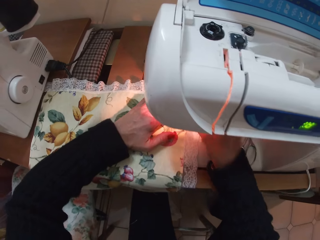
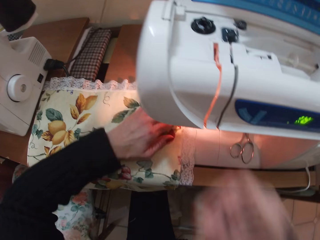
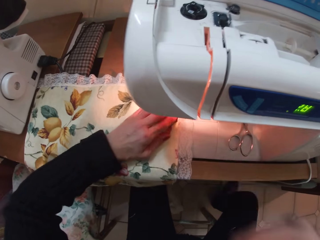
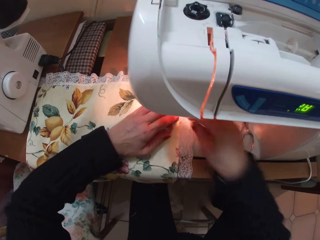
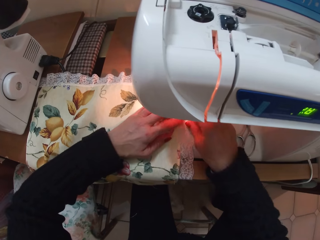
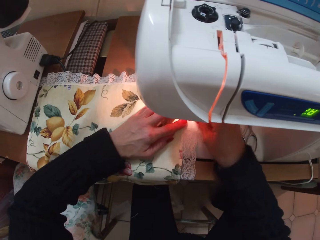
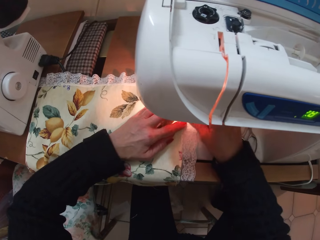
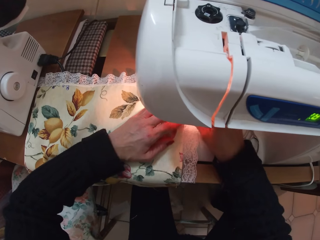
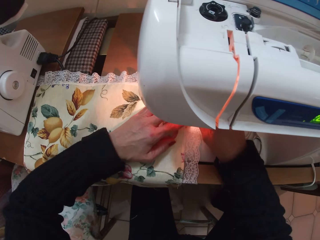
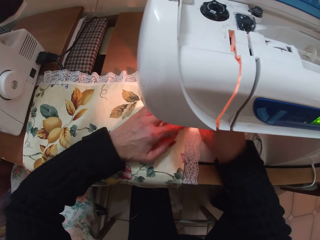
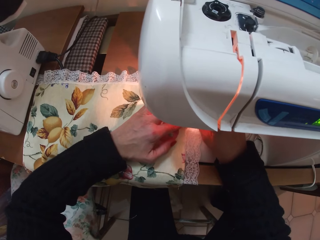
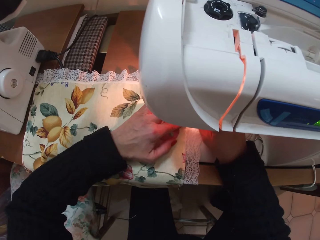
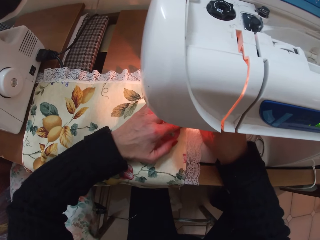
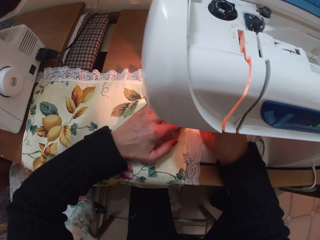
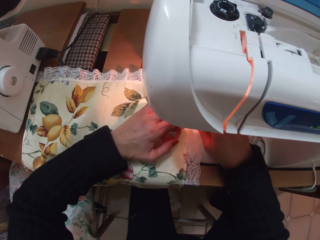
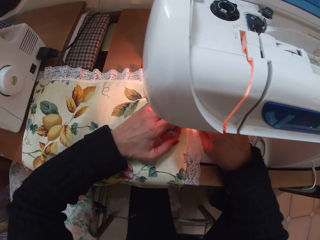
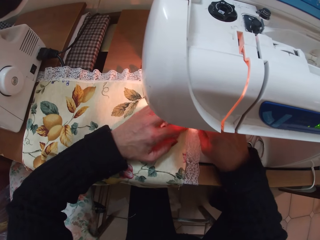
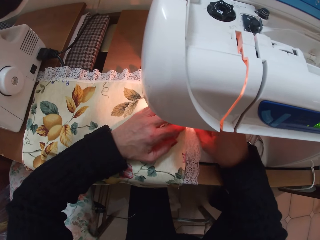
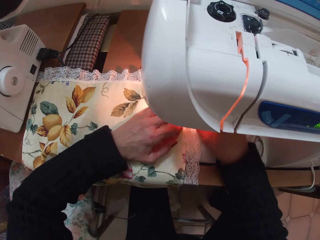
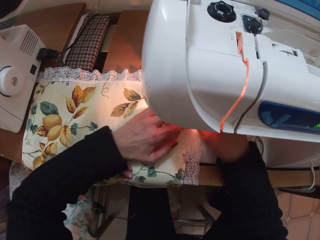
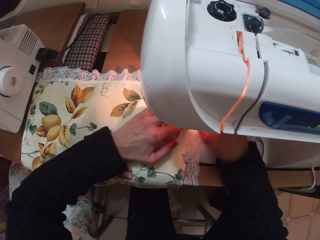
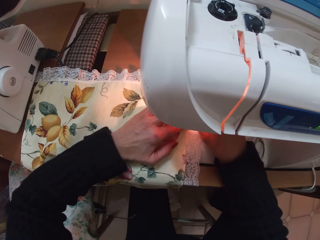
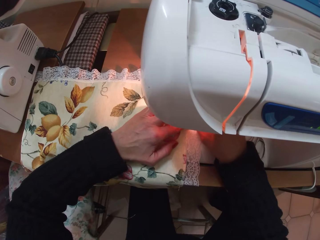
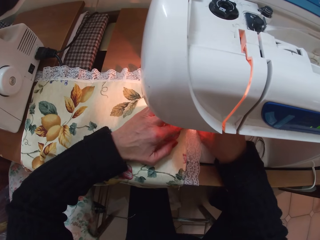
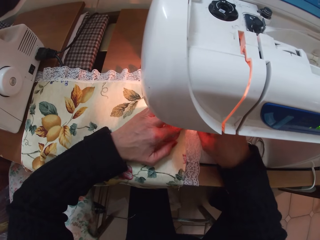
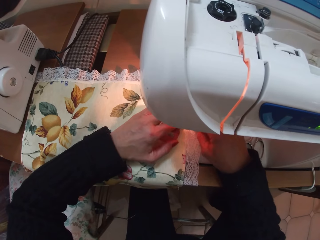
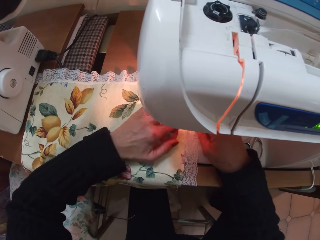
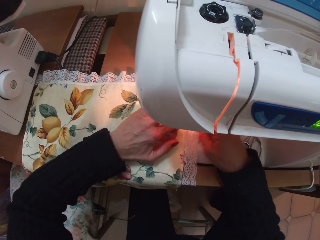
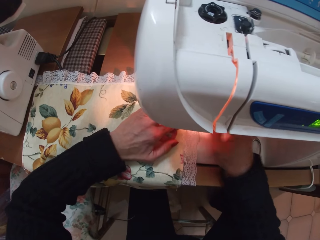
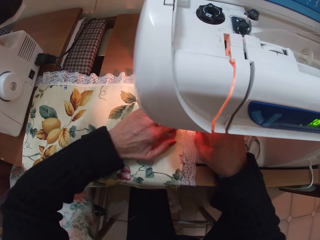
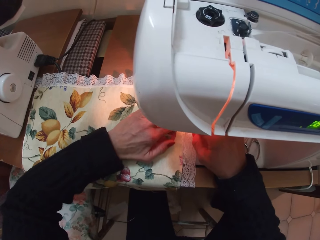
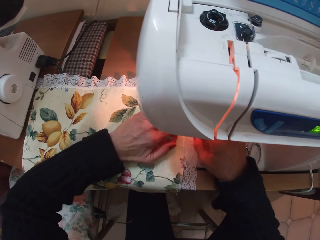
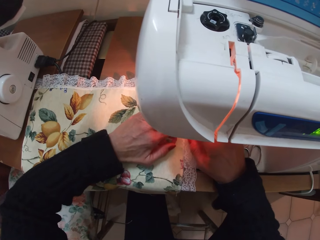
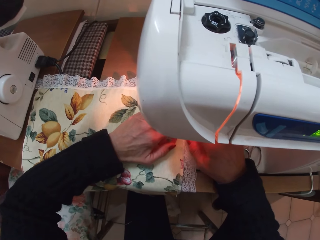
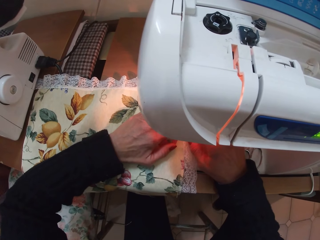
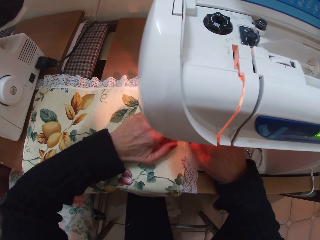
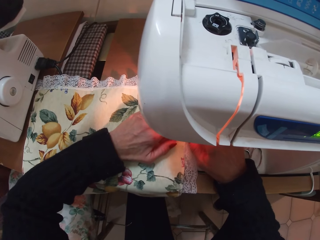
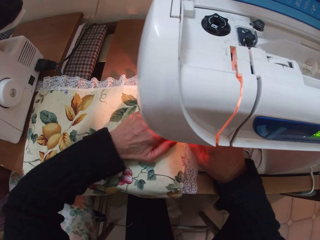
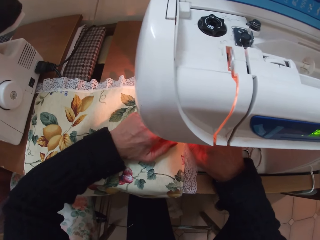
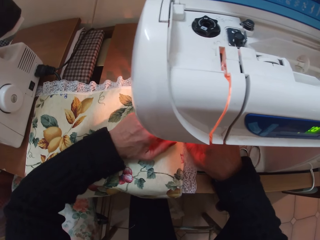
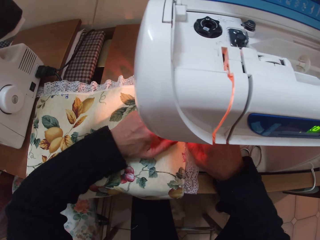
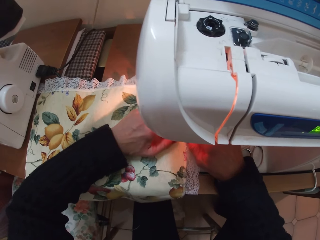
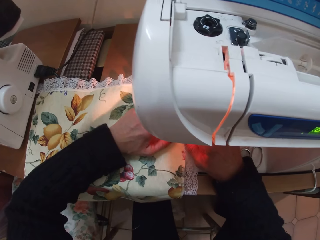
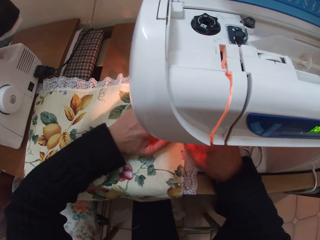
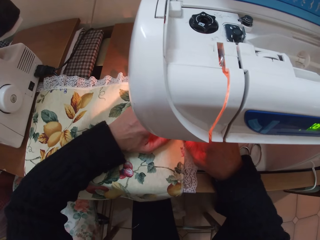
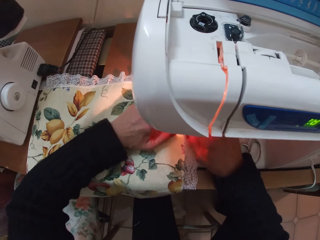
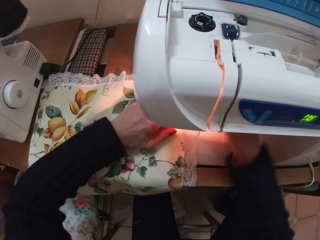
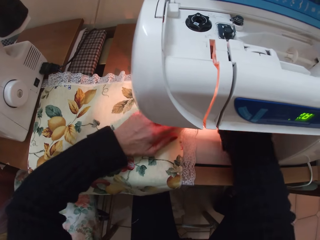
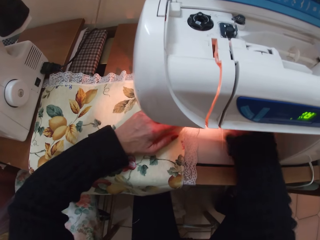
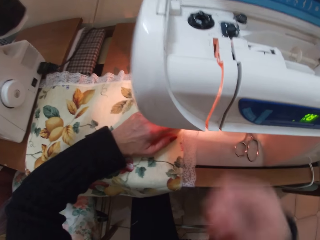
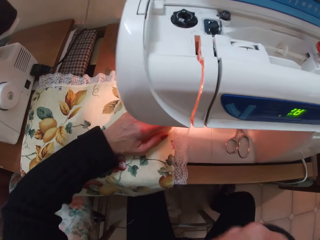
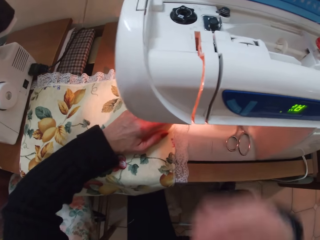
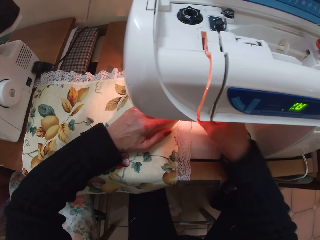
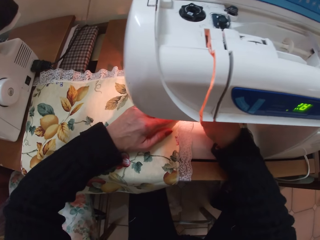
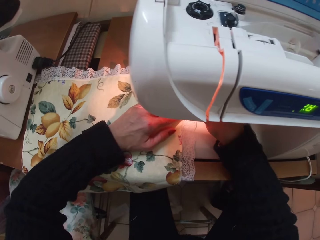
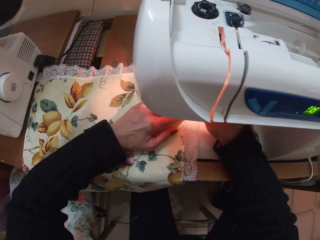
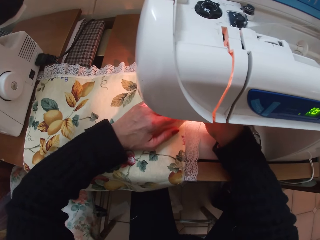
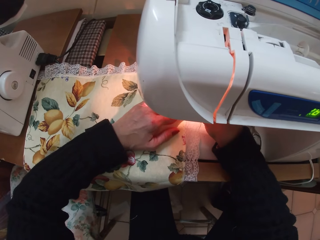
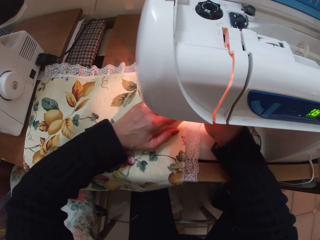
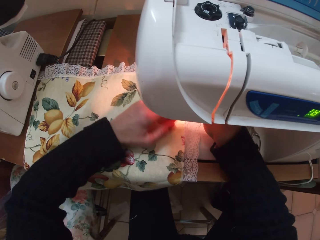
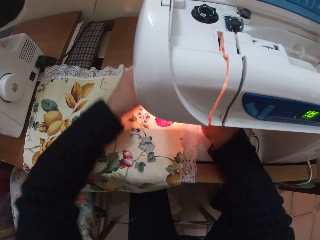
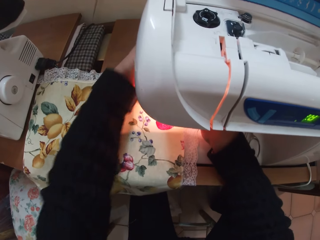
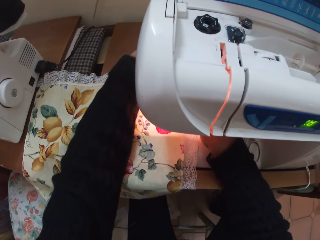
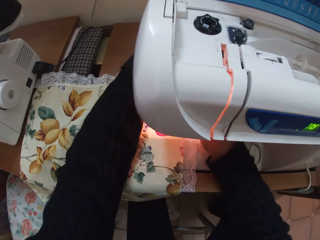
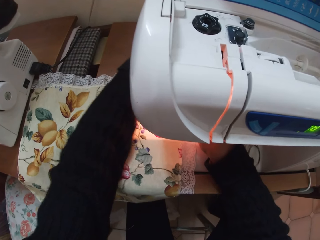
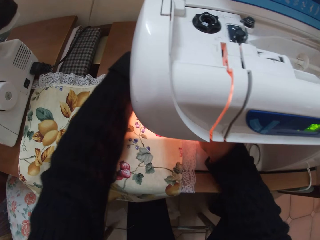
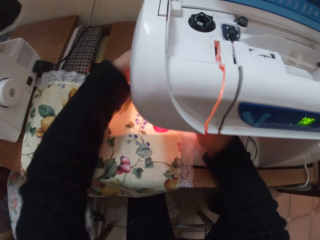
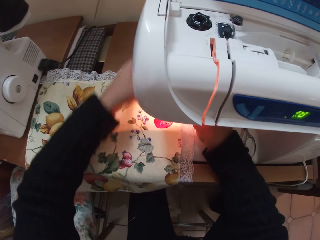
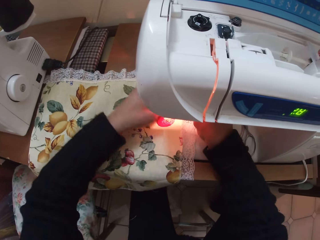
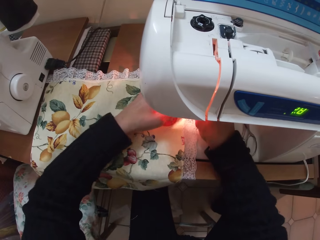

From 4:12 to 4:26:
The camera wearer removes her right hand from under the electric sewing machine. She picks a pin from her mouth. She puts her right hand under the electric sewing machine. She puts the lace and the piece of cloth in place under the electric sewing machine. She sews the clothes together. She removes her right hand from under the electric sewing machine. She picks a pin from her mouth. She puts her right hand under the electric sewing machine. She puts the lace and the piece of cloth in place.

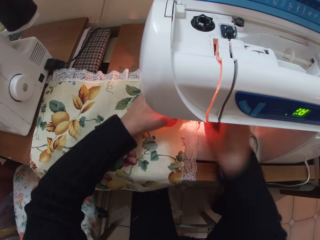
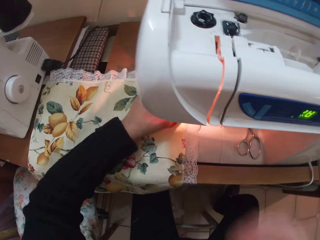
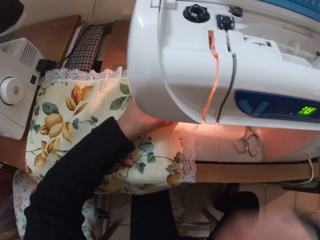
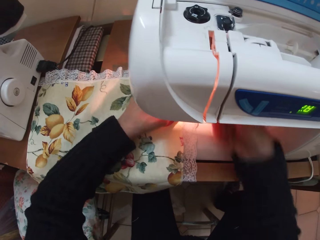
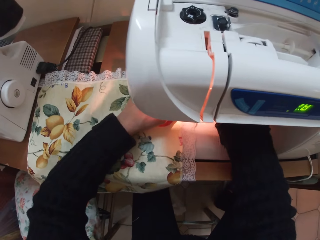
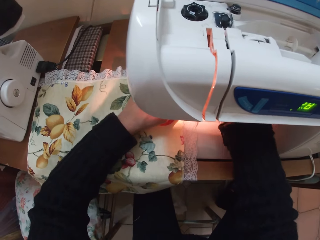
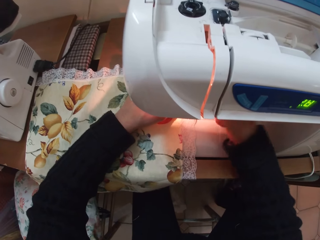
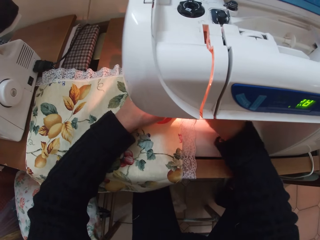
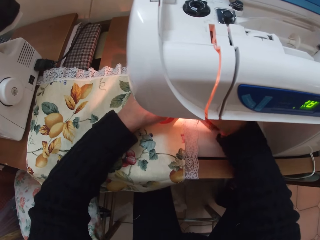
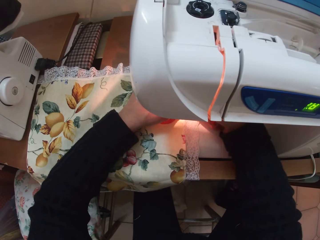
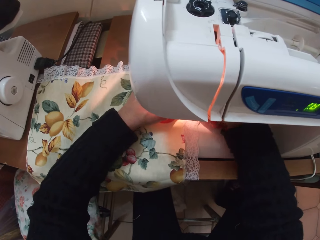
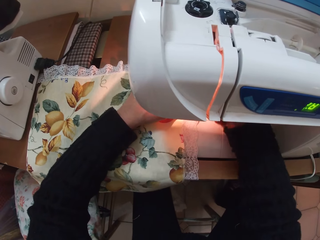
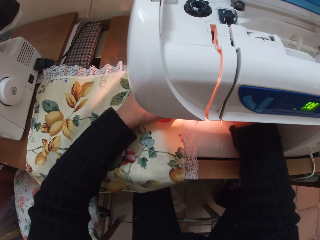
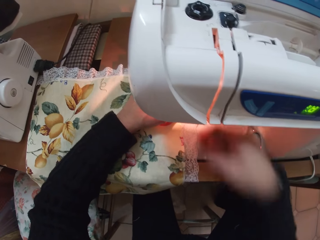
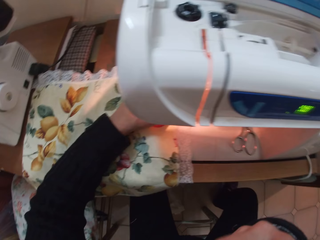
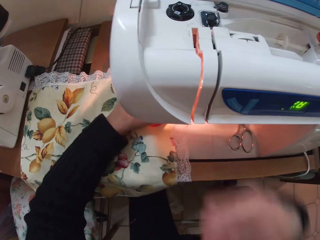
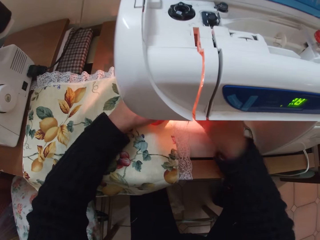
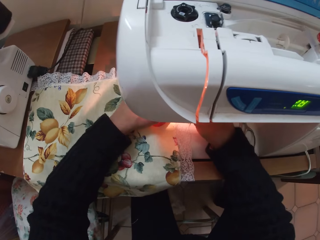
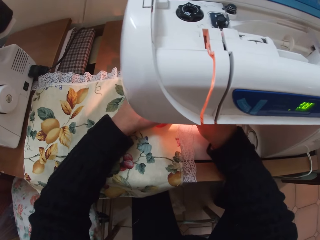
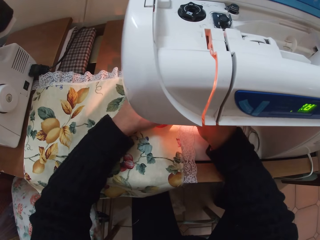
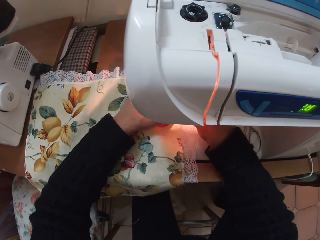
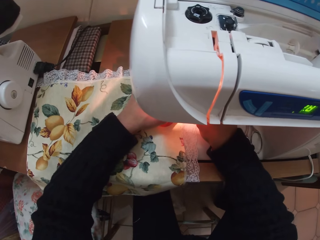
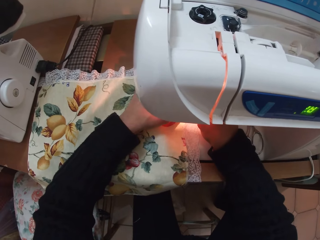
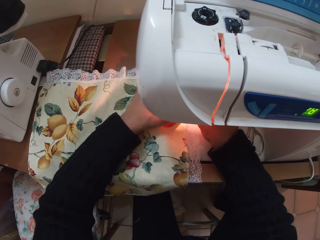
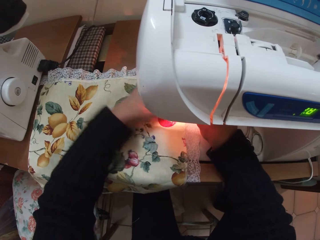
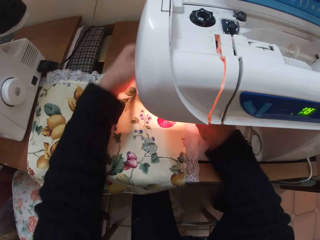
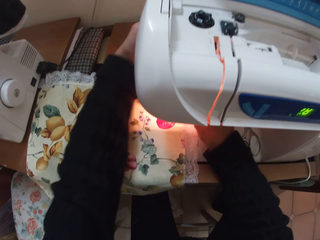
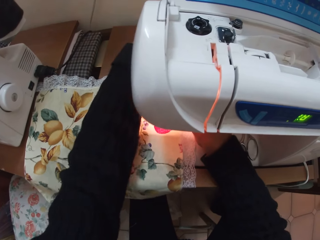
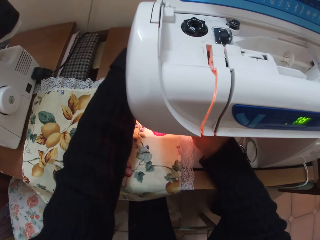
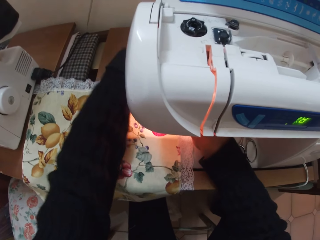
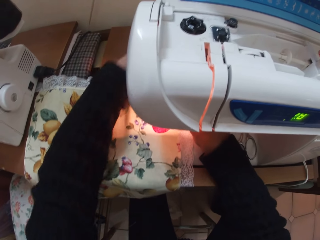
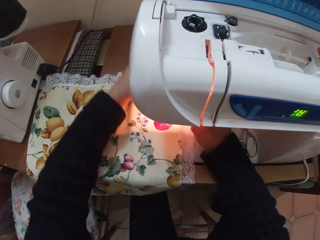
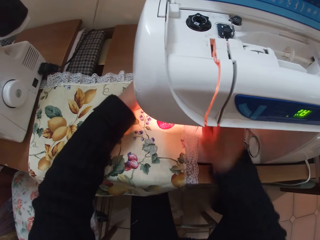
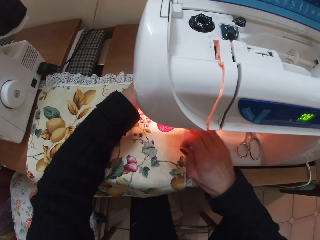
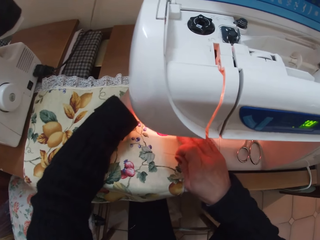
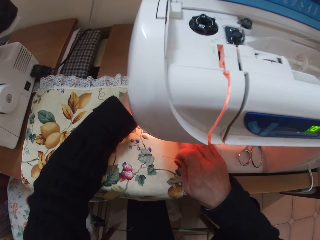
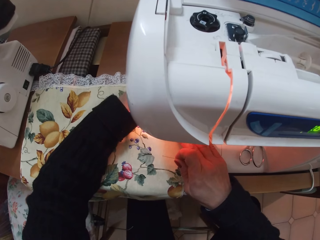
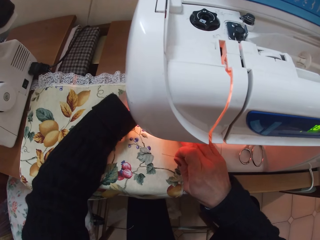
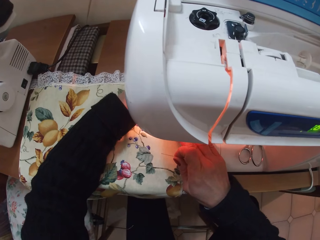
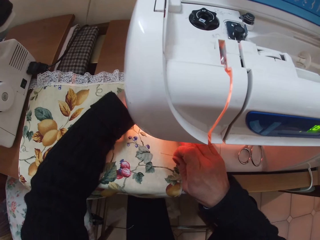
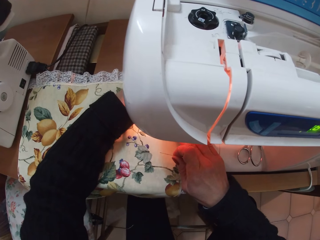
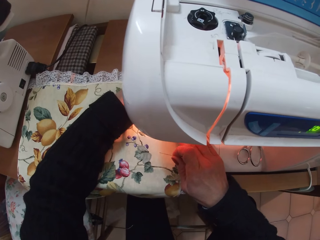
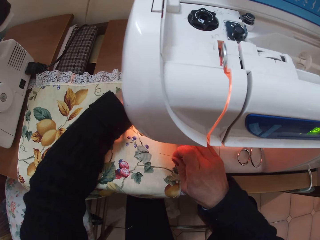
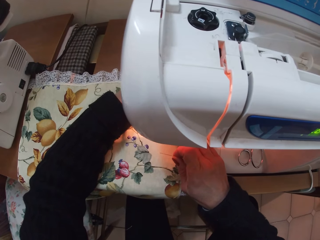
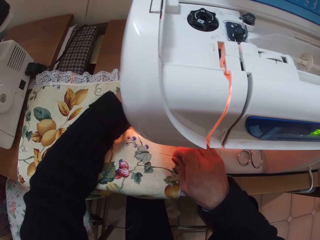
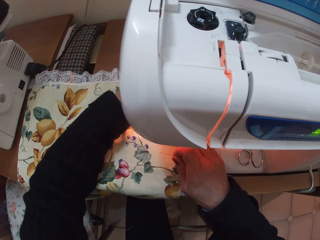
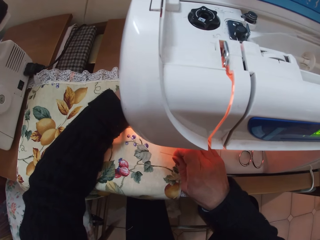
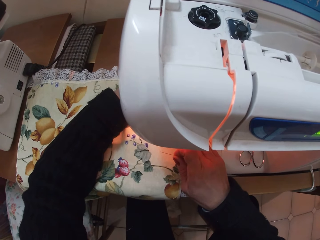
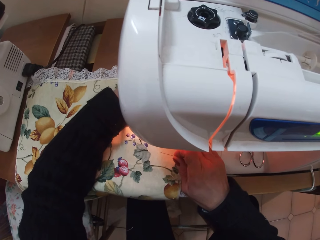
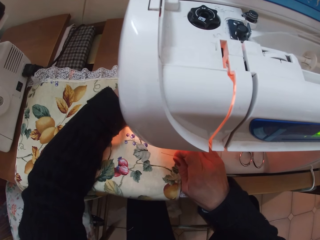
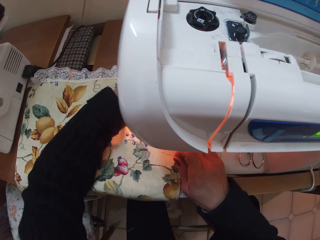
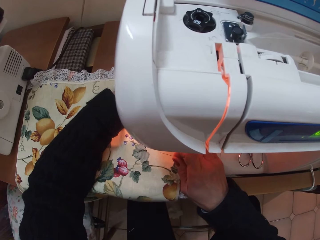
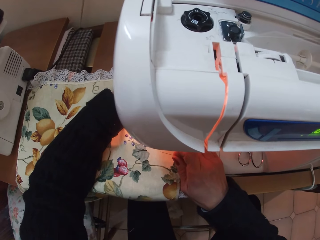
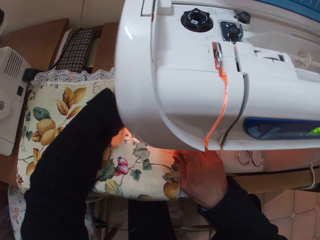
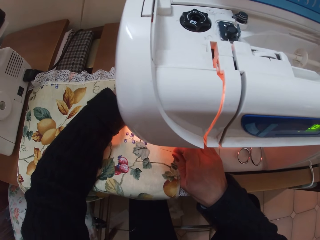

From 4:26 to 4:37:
The camera wearer removes her right hand from under the electric sewing machine. She picks a pin from her mouth. She puts her right hand under the electric sewing machine. She puts the lace and the piece of cloth in place. She removes her right hand from under the electric sewing machine. She picks a pin from her mouth. She puts her right hand under the electric sewing machine. She puts the lace and the piece of cloth in place. She adjusts the clothes under the electric sewing machine. She sews the clothes together.
